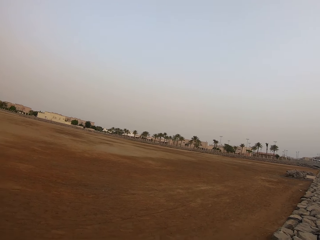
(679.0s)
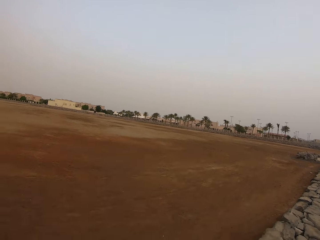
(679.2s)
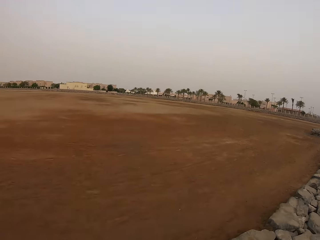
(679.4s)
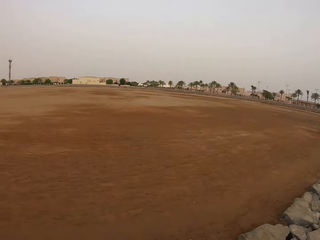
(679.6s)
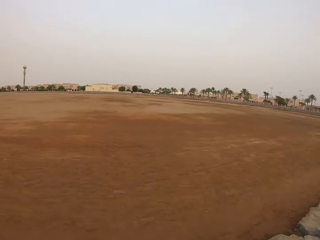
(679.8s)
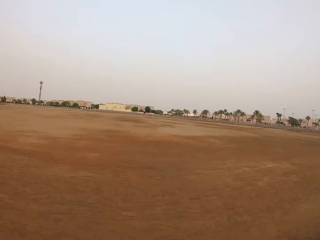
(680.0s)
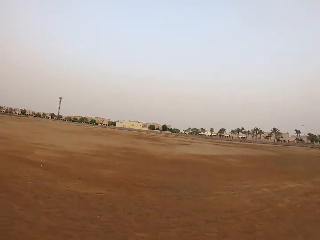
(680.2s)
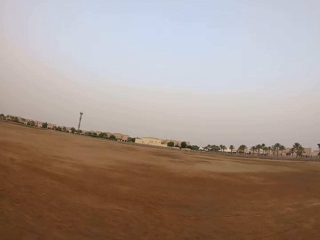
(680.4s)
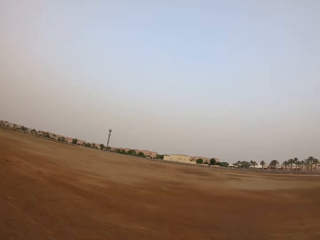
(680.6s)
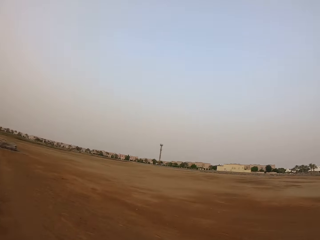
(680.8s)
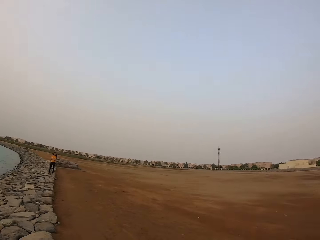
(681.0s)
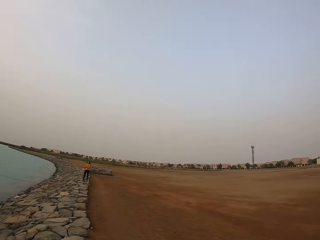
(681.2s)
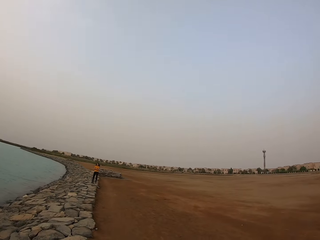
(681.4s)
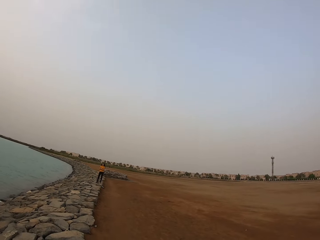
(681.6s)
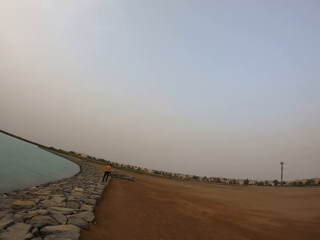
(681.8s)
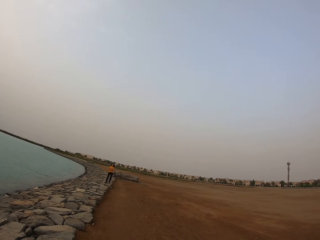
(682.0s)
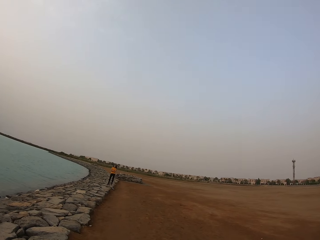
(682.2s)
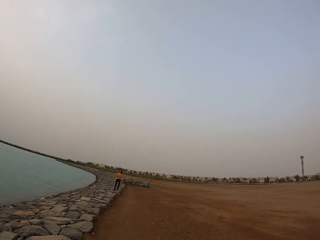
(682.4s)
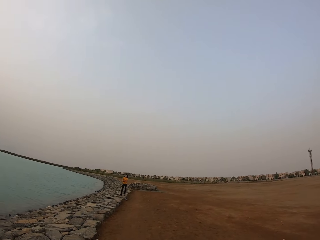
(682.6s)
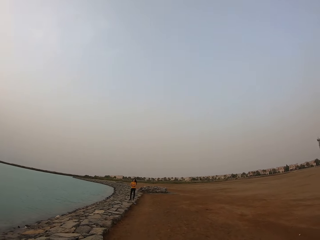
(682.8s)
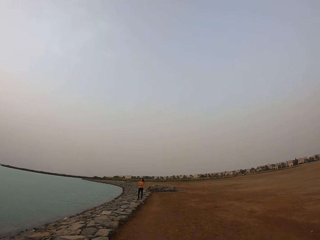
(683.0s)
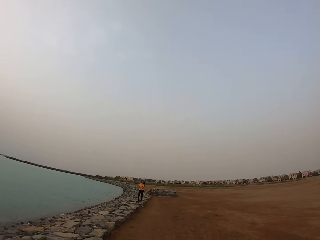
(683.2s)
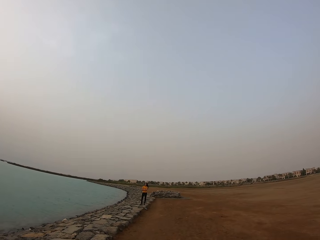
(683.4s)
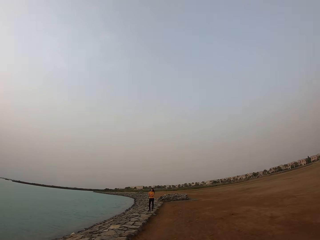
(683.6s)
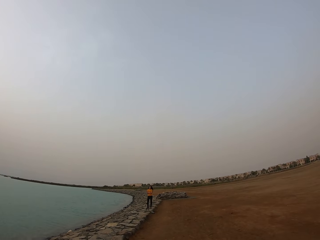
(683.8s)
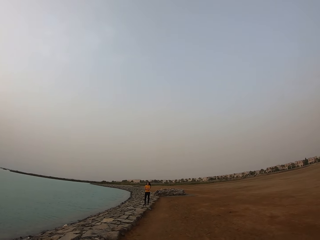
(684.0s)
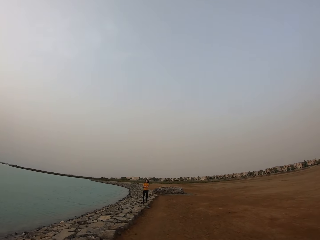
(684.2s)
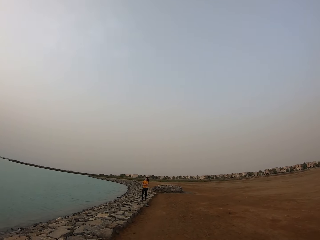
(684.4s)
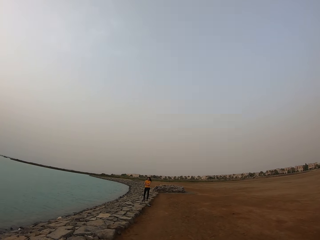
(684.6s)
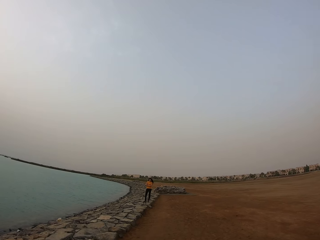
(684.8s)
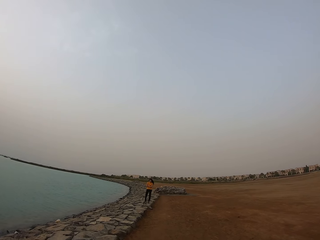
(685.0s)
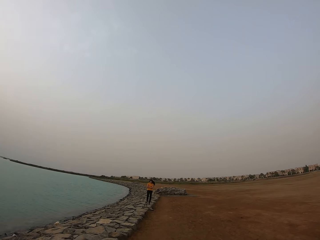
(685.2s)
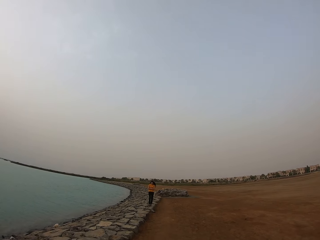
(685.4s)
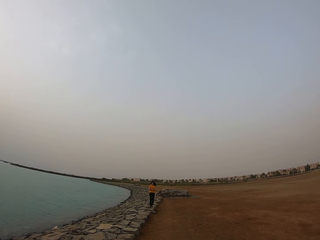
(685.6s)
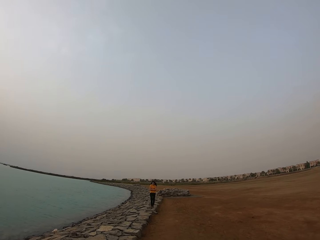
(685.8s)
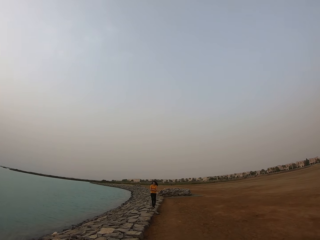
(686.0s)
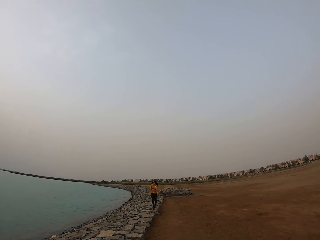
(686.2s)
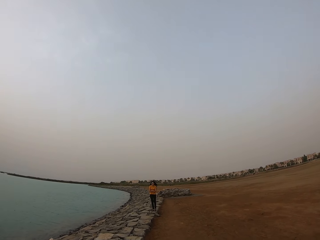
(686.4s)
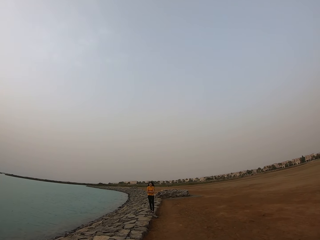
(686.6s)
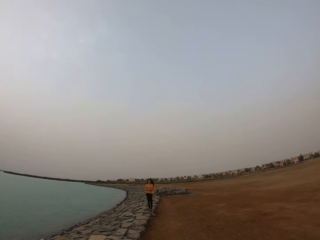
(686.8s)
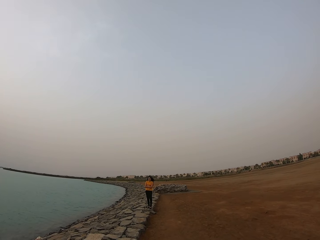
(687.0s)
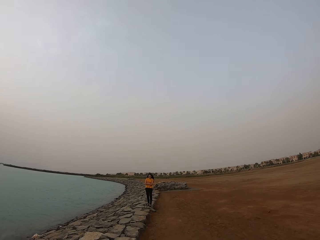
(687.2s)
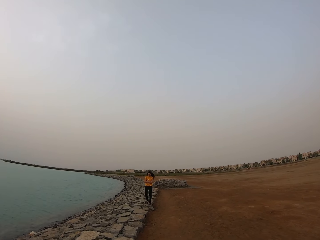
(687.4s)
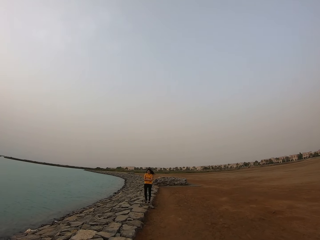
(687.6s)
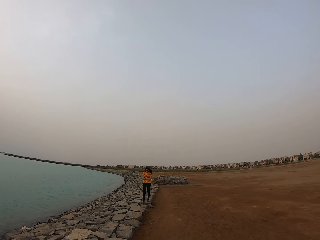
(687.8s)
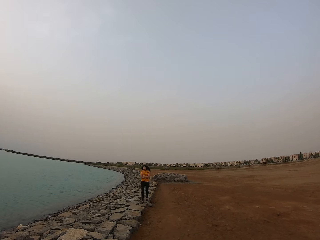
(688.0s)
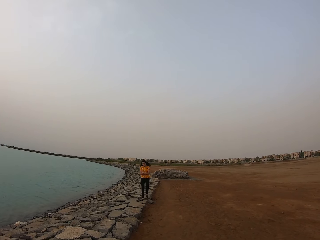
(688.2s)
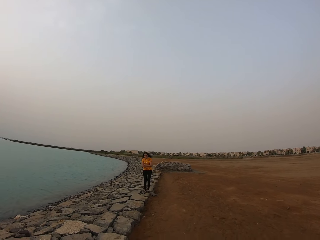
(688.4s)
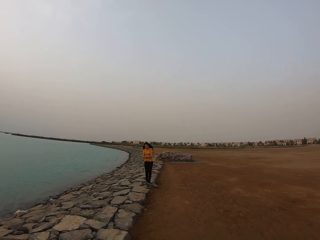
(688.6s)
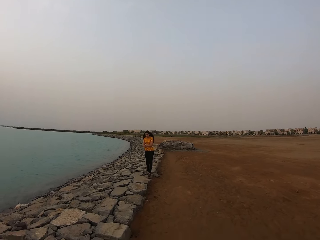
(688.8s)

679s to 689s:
The camera wearer looks at a lady. The lady stands on the rocks. The camera wearer walks on the field and walks towards the lady. The lady walks on the rocks.

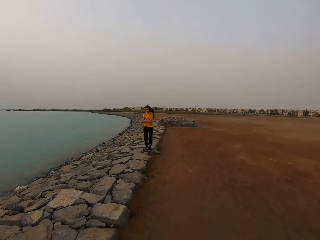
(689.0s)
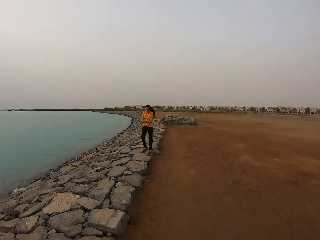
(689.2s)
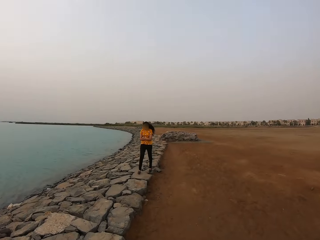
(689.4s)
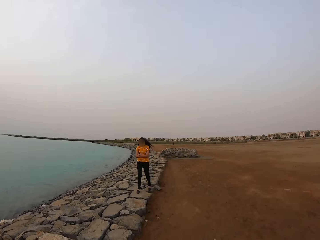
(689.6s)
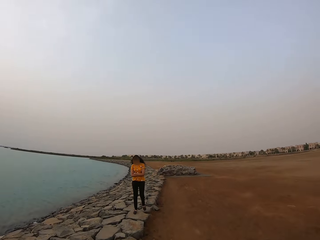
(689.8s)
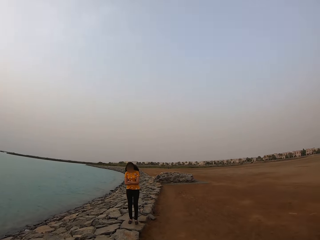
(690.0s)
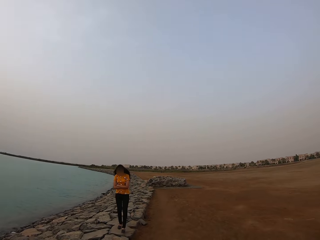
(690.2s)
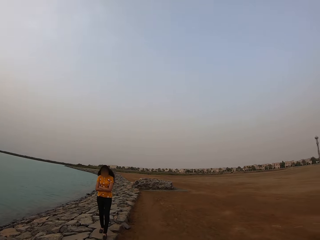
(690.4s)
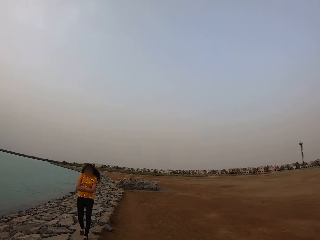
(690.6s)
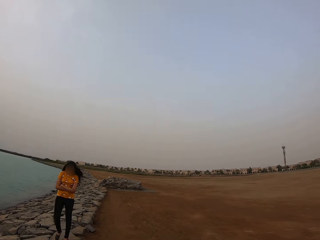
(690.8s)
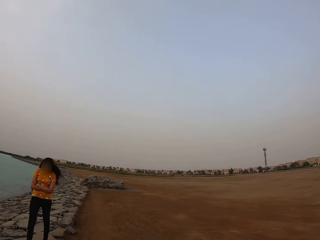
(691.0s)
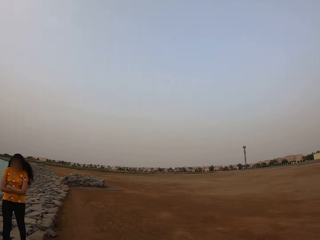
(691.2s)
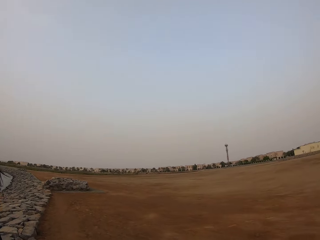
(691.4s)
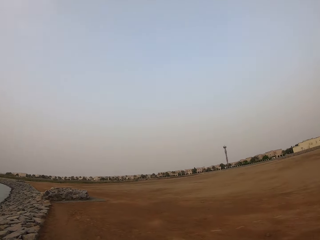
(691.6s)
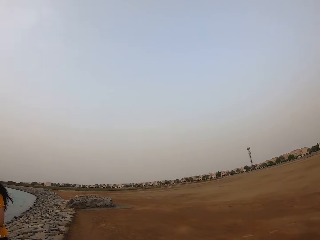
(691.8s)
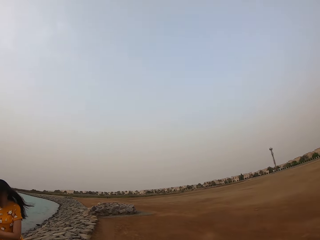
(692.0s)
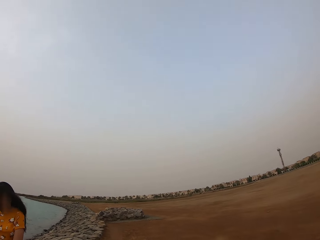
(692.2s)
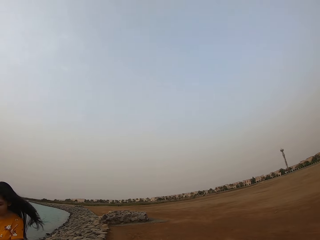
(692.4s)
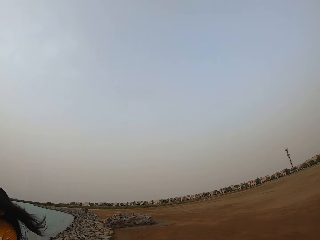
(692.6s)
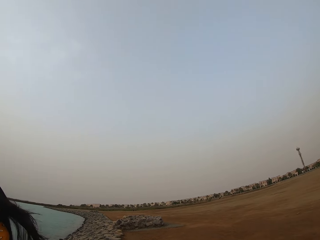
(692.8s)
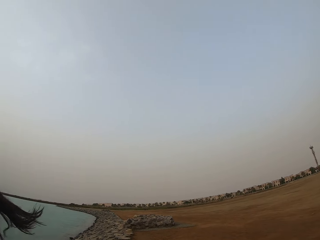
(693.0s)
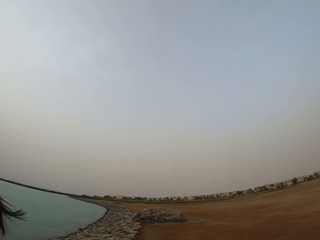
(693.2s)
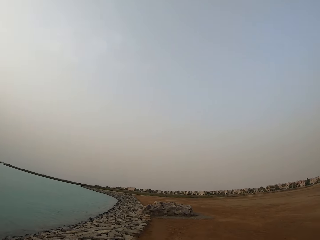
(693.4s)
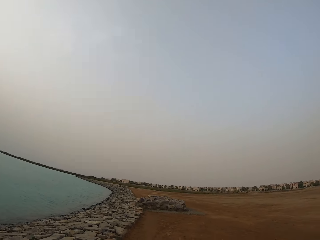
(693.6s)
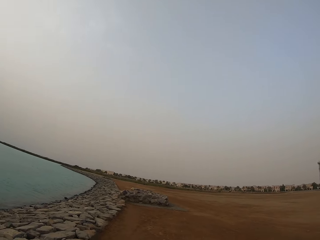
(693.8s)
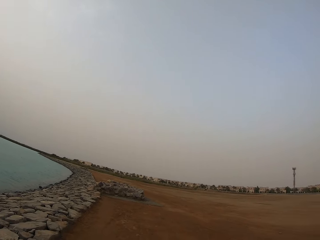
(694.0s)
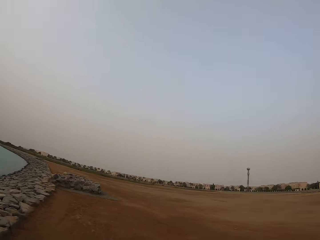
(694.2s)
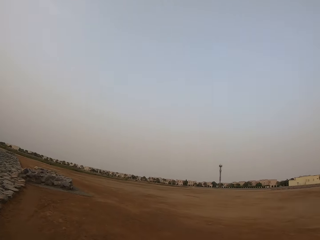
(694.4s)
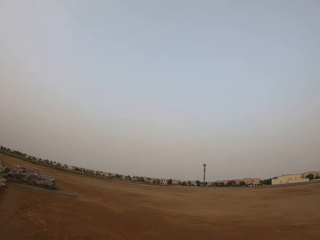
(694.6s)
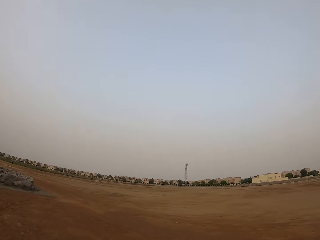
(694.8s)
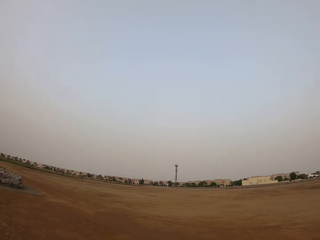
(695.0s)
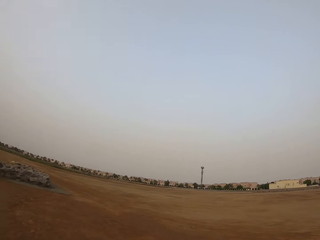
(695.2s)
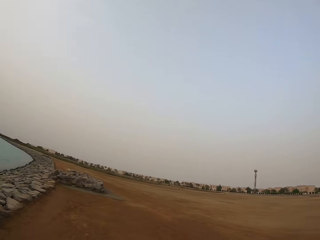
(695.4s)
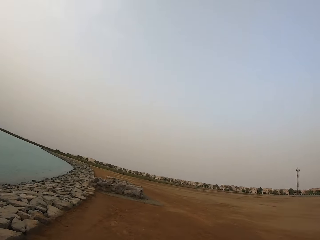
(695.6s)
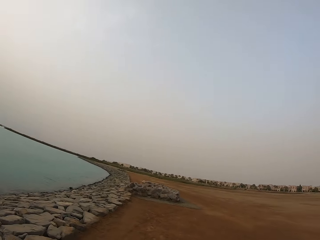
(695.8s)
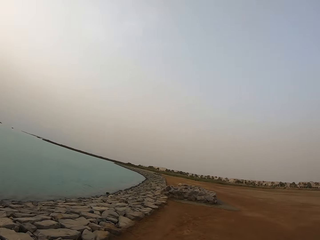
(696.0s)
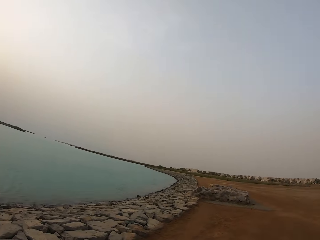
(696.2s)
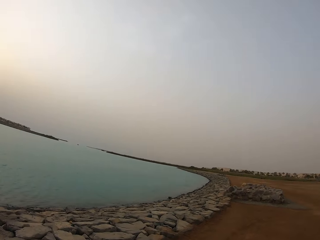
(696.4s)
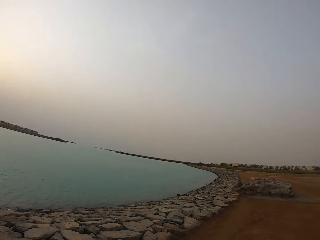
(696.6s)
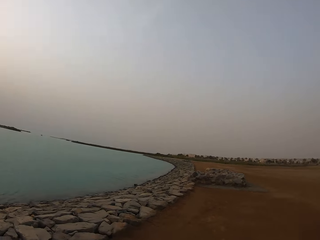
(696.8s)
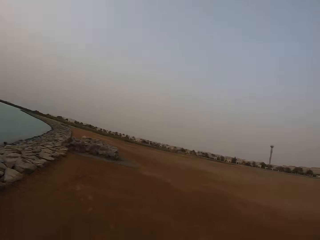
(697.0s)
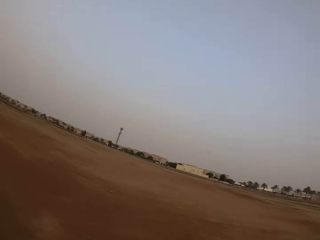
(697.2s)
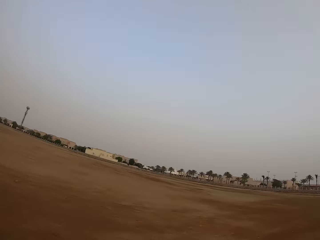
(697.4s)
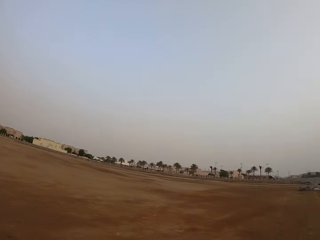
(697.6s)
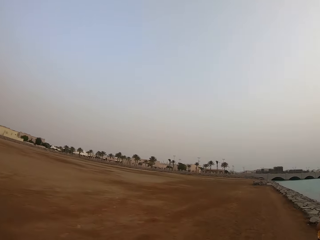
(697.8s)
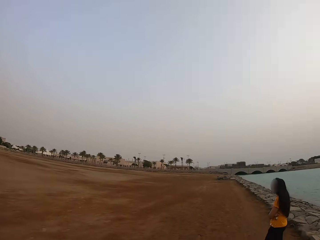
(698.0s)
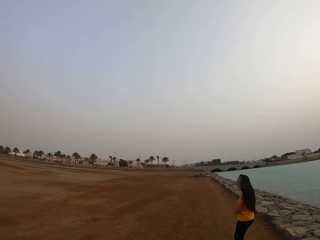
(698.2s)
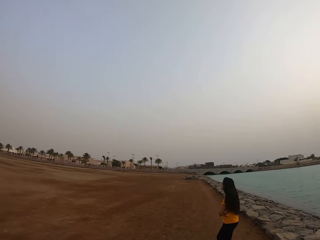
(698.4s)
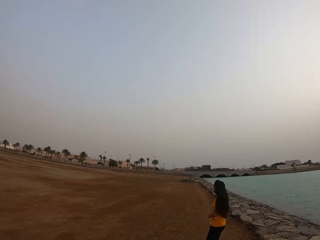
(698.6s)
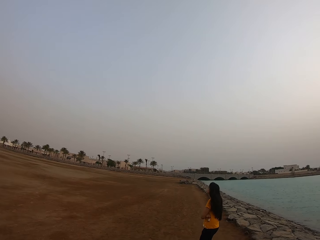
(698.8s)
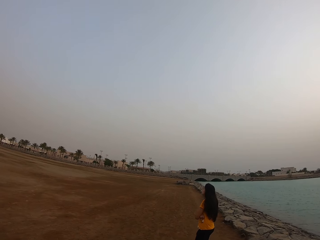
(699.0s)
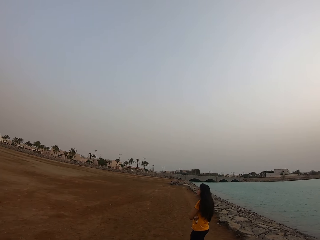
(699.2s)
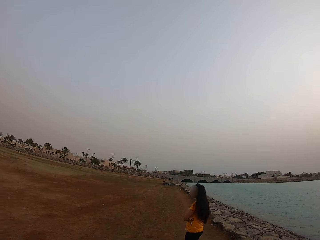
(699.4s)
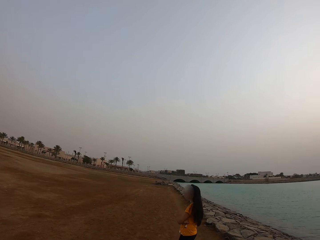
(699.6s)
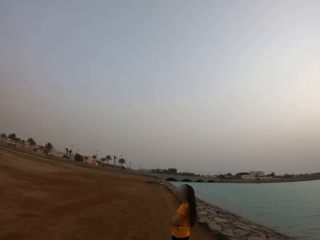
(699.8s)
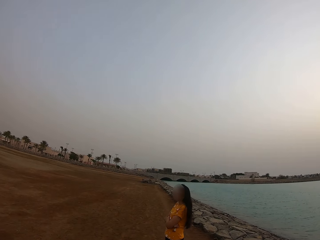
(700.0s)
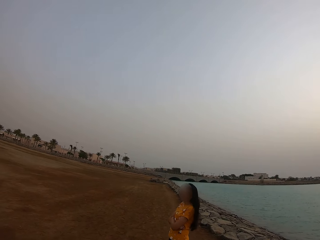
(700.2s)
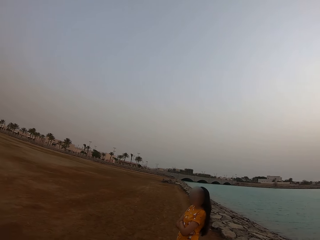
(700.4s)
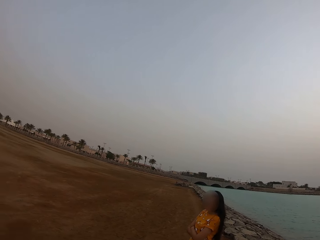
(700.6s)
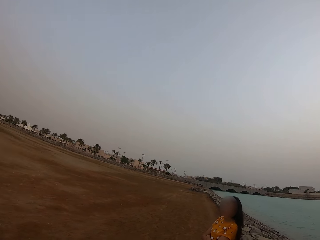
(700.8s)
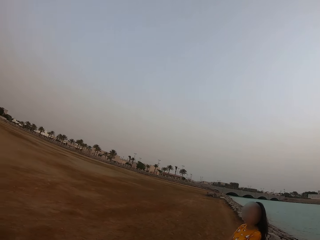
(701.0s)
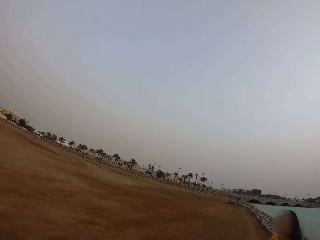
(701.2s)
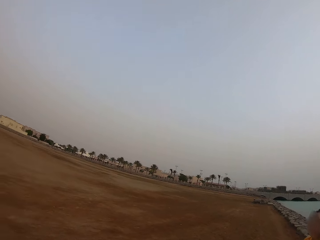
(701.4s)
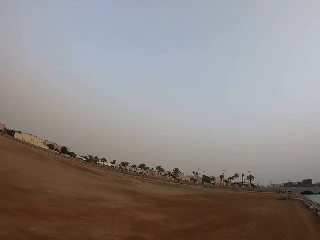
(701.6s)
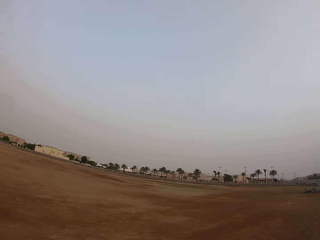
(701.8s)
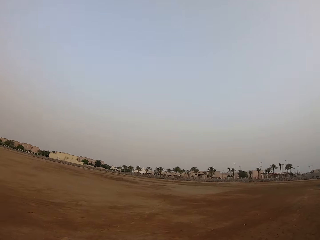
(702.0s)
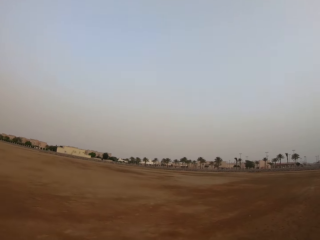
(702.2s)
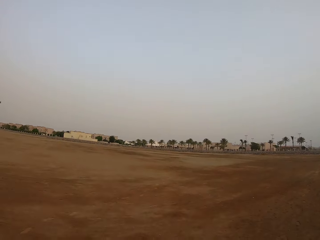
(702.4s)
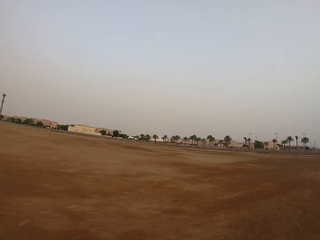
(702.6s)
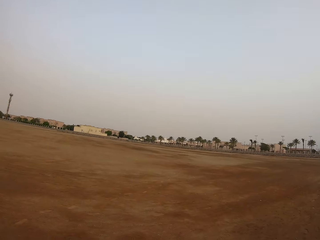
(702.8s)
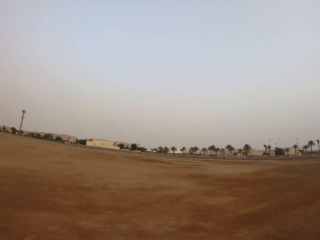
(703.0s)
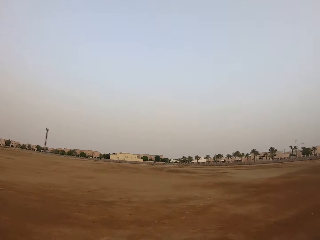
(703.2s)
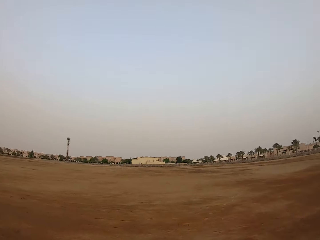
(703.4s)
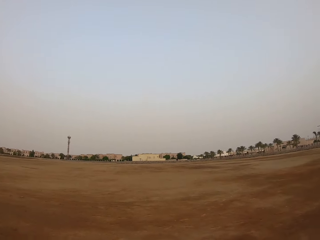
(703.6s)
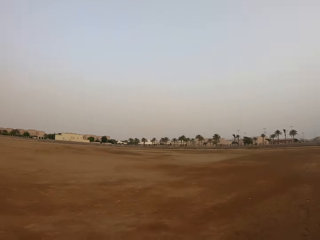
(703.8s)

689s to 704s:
The camera wearer looks at a lady. They look around and look on the field. The lady walks on the field and stands. The camera wearer walks.
